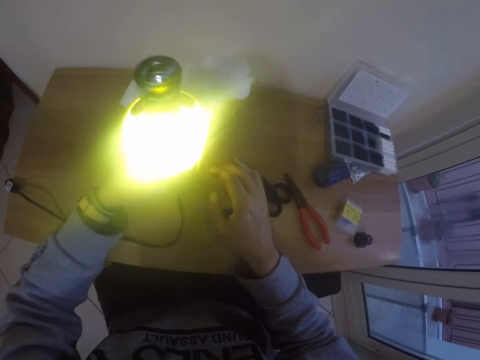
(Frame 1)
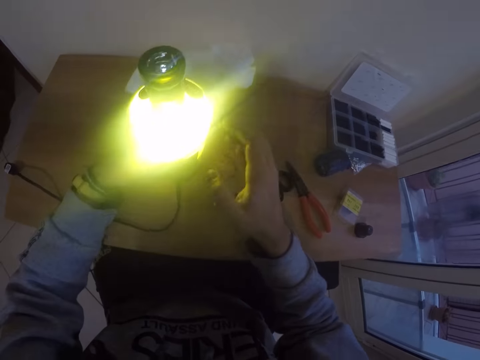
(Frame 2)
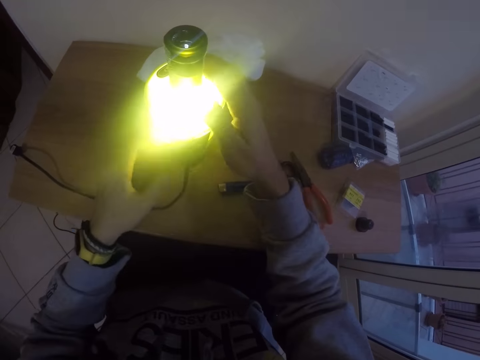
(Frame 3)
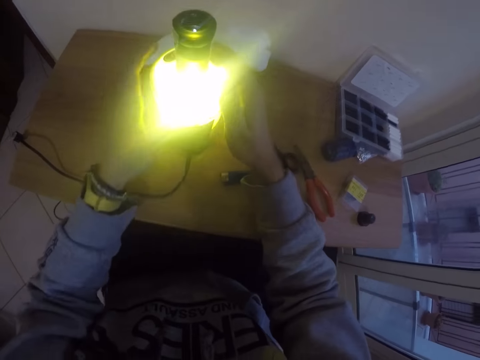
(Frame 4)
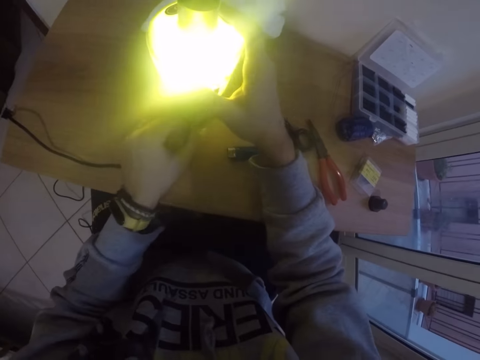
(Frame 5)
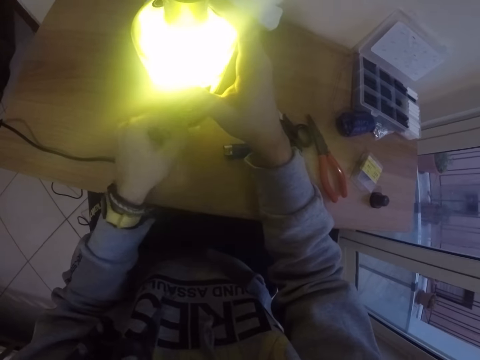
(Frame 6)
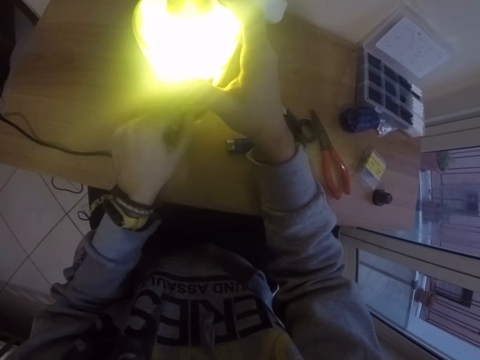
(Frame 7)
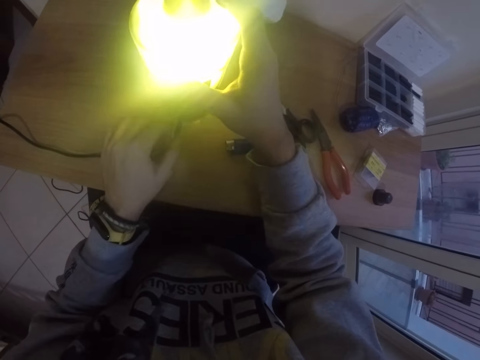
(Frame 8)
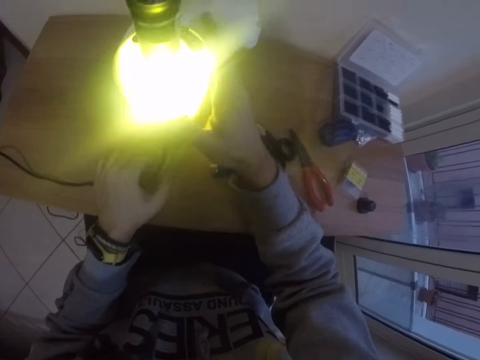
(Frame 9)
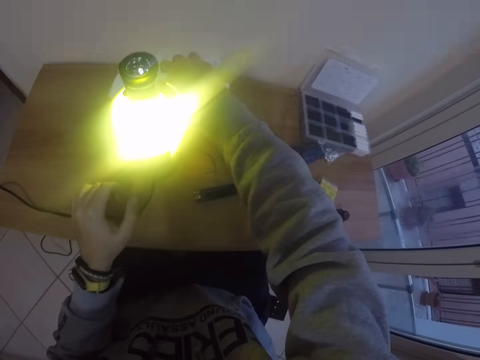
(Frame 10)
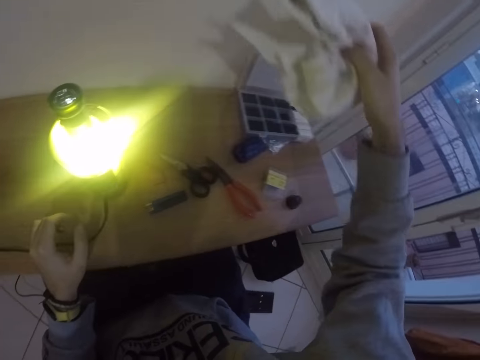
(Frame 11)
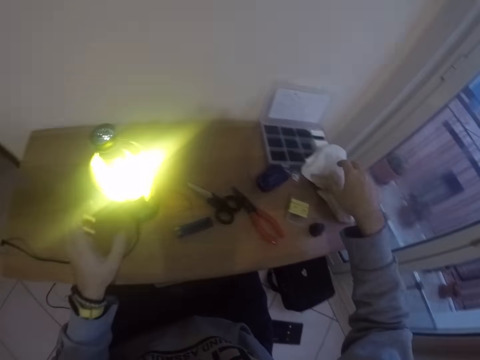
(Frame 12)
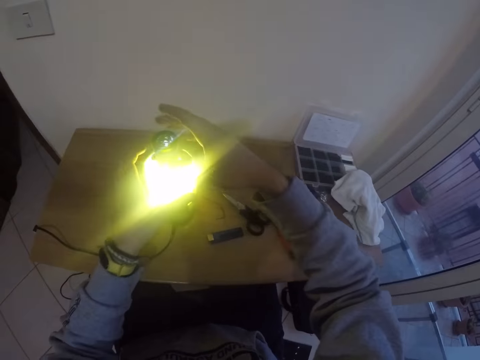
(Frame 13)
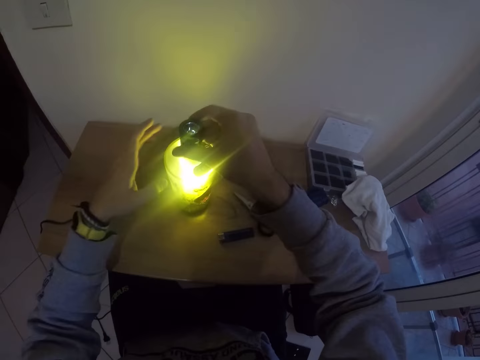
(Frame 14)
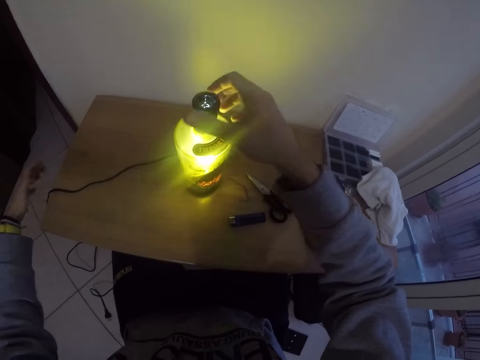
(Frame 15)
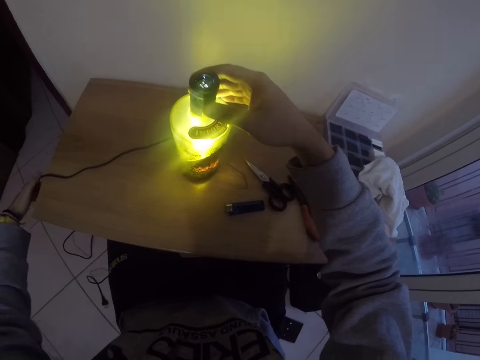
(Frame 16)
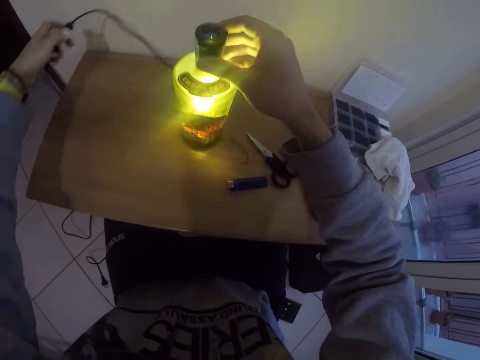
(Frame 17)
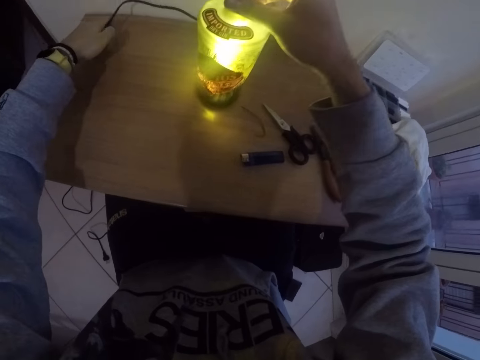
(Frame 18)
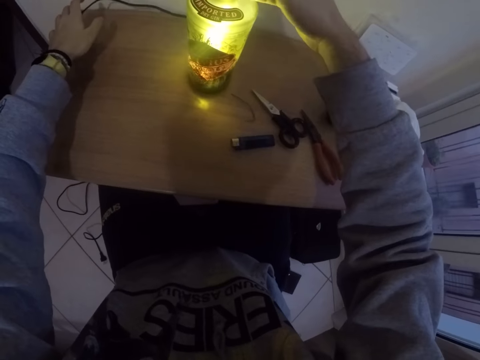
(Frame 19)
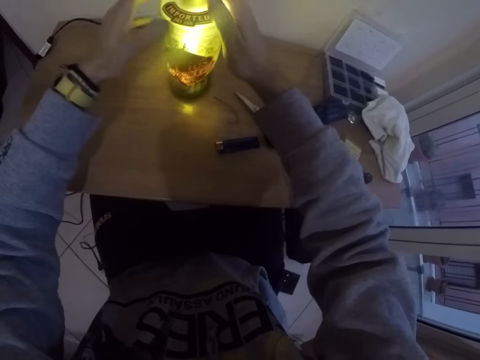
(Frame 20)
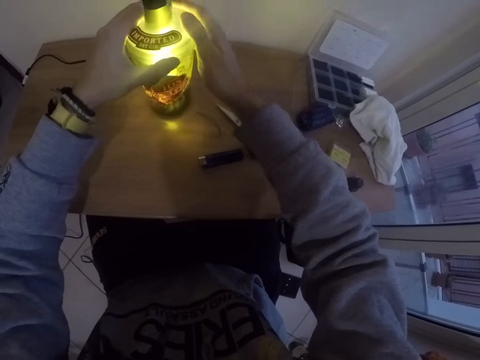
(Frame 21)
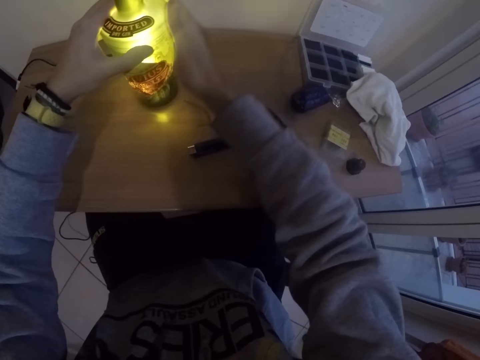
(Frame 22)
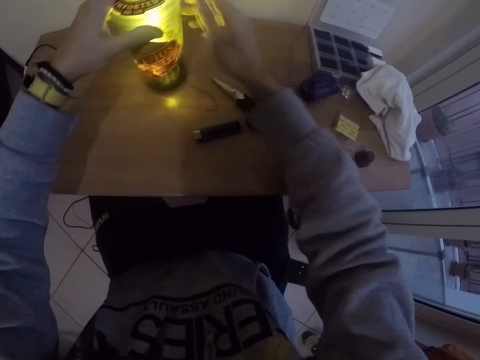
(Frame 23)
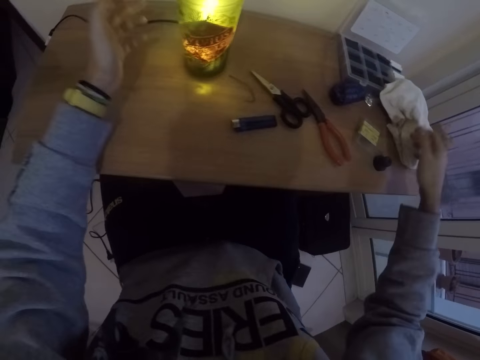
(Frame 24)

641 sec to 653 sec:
The camera wearer places the bottle lamp in his left hand on the table. He moves a wire on the table. He holds the bottle lamp to the table with both hands. He adjusts the plug of the bottle lamp with his left hand. He fits the cable to the bottle lamp. He picks up a towel from the table with his right hand. He drops the towel in his right hand on the table. He turns the bottle lamp with both hands. He adjusts the bottle lamp on the table. He turns the bottle lamp with his right hand. He raises the switch of the bottle lamp to the table with his left hand. He cleans the bottle lamp with his right palm. He holds the bottle lamp to the table with his left hand. He touches the bottle lamp.

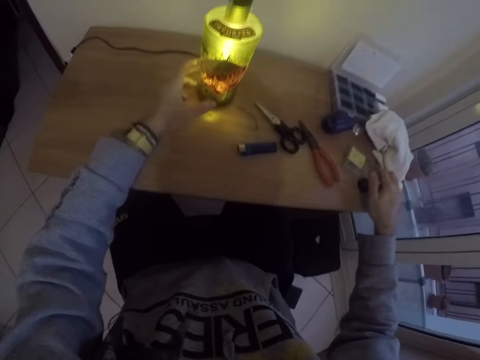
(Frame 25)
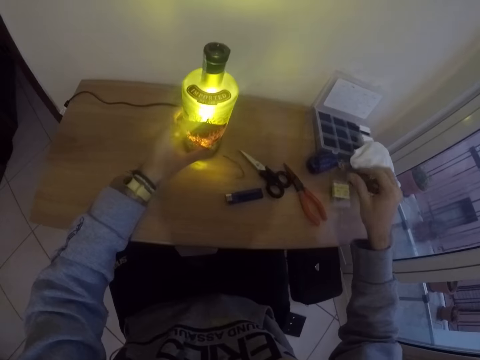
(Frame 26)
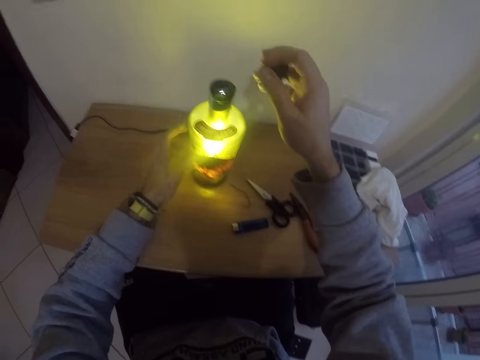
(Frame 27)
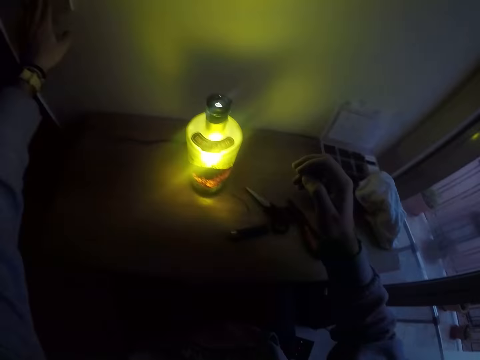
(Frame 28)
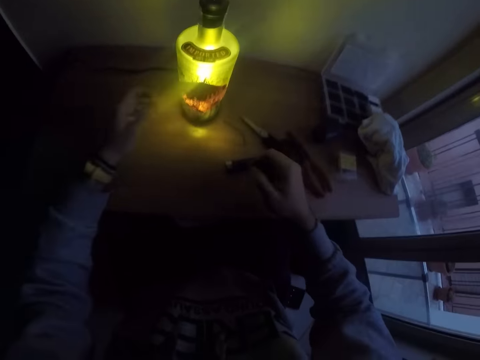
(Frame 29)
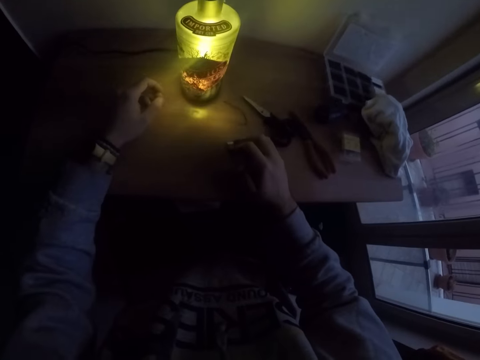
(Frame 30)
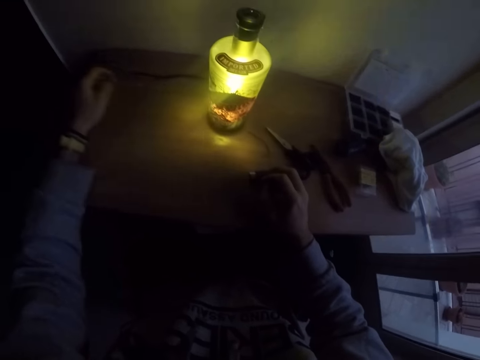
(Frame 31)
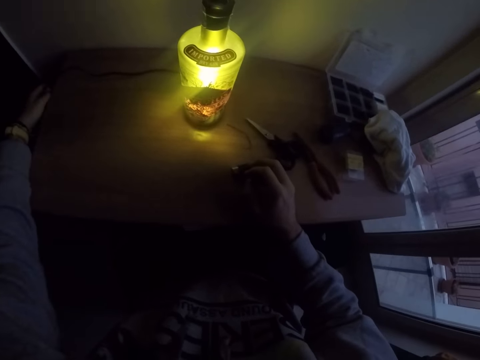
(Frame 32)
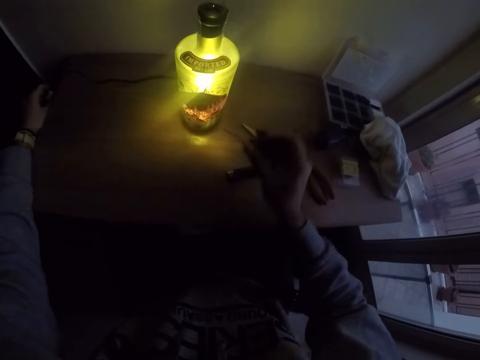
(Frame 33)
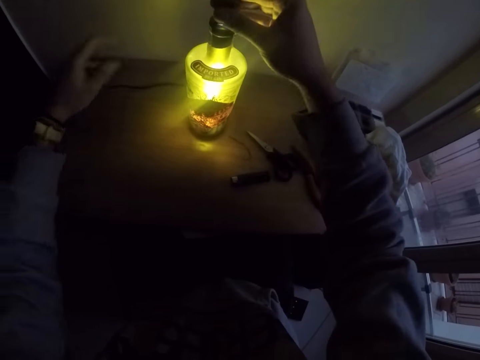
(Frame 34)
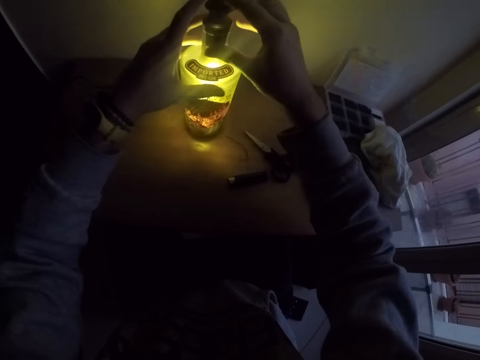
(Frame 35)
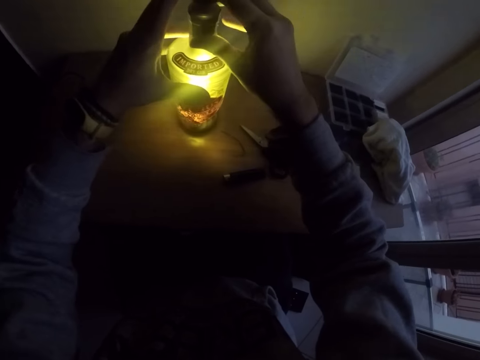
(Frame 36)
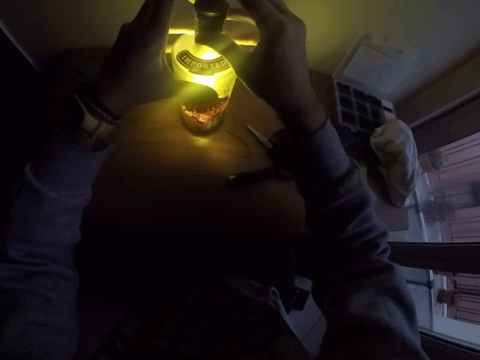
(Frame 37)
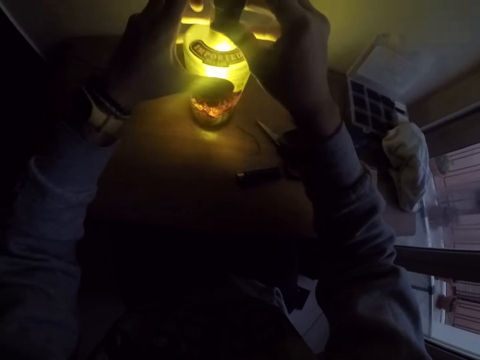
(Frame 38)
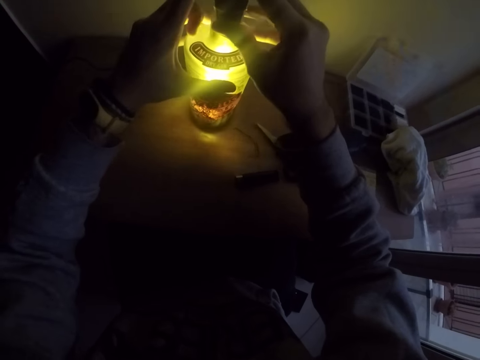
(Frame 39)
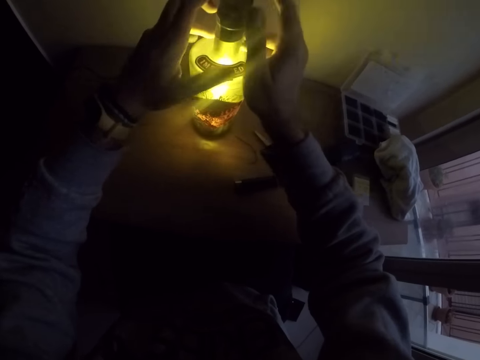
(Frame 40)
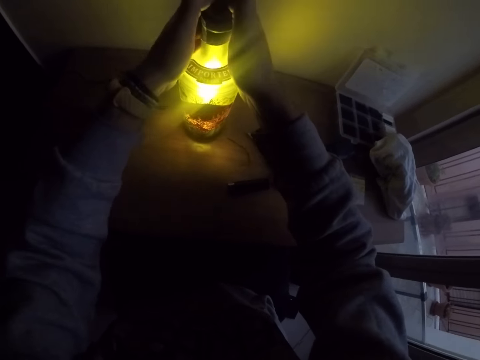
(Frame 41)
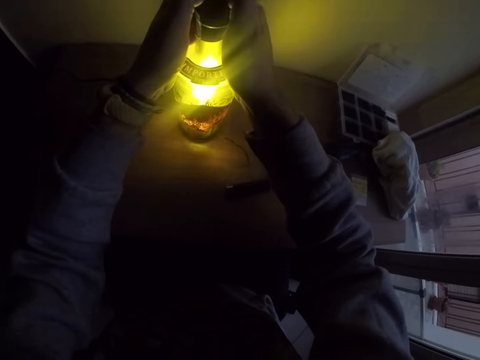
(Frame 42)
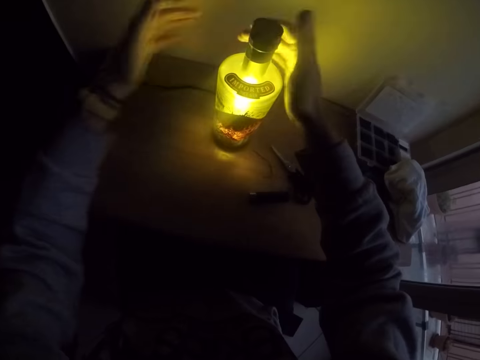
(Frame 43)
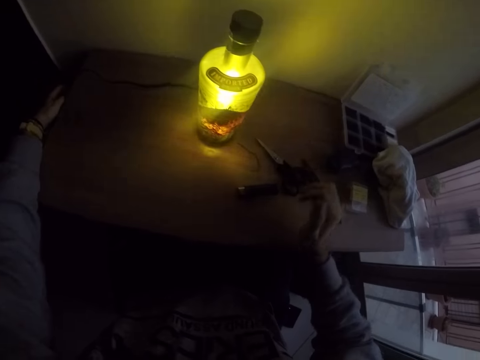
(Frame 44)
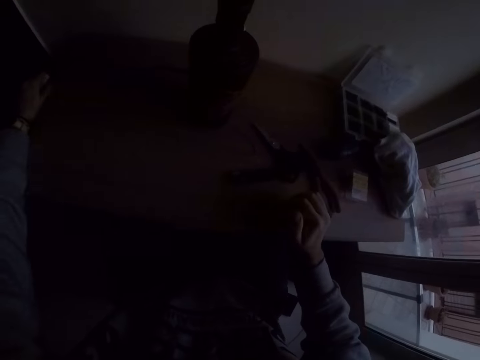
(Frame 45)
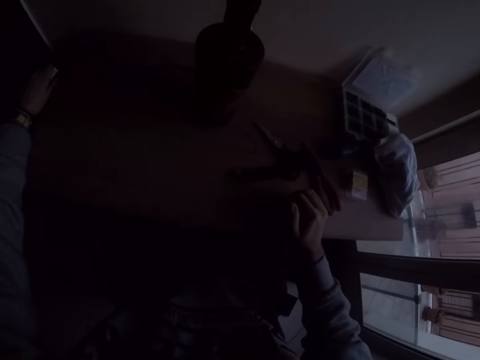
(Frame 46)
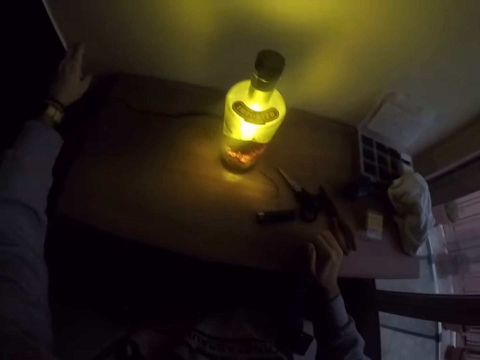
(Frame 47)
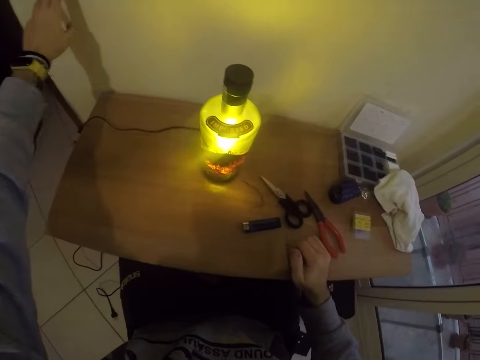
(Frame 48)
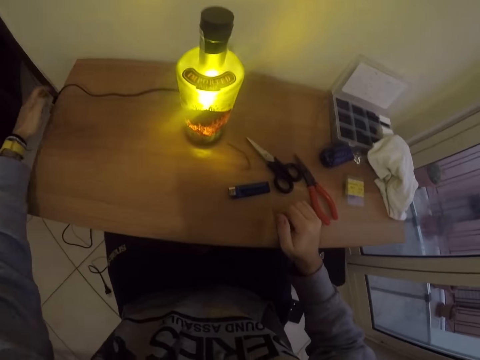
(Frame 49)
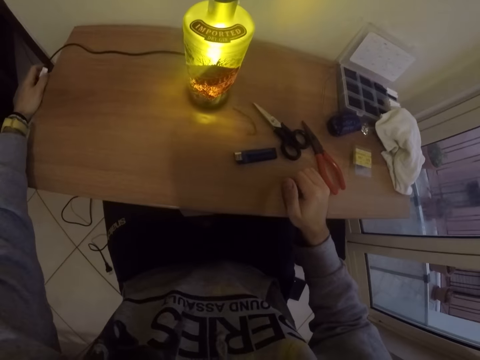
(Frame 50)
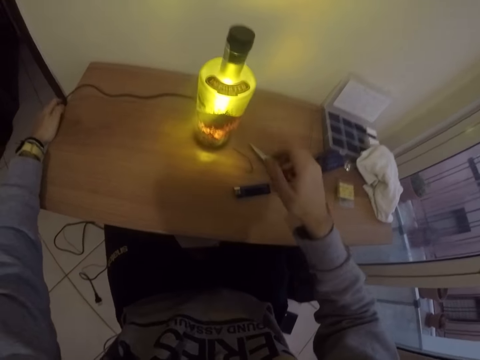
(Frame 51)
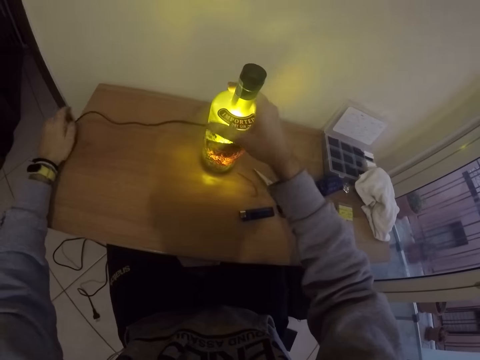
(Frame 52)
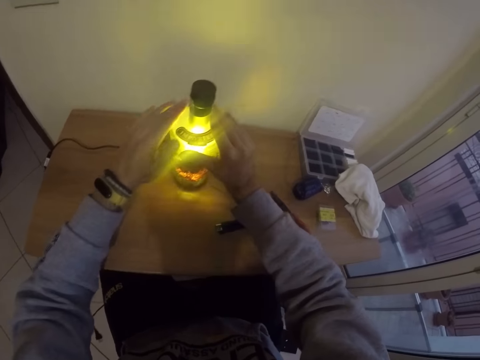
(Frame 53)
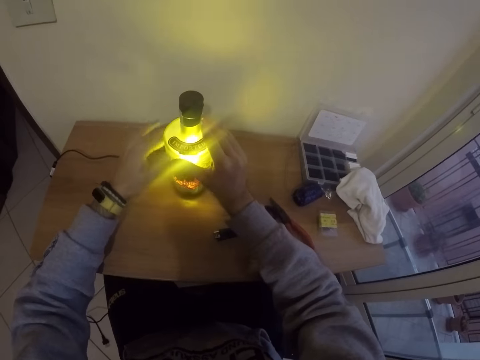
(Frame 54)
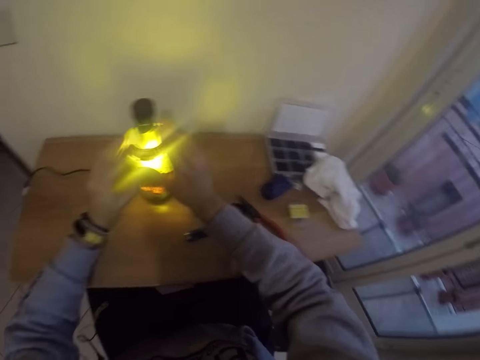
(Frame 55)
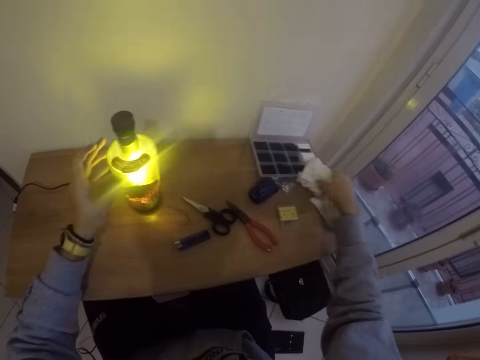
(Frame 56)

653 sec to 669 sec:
The camera wearer picks up the cover of the bottle lamp from the table with his right hand. He turns off a bulb switch on the wall with his left hand. He raises the switch of the bottle lamp to the table with his left hand. He holds the cable. He covers the bottle lamp with the cover in his right hand. He presses the cover to the bottle lamp with both hands. He turns off the switch of the bottle lamp with his left hand. He turns on the switch of the bottle lamp with his left hand. He turns on the bulb switch on the wall with his left hand. He holds the switch of the bottle lamp with his left hand. He holds the bottle lamp to the table with his right hand. He cleans the bottle lamp with his left palm. He touches the bottle lamp. He picks up the towel from the table with his right hand.
